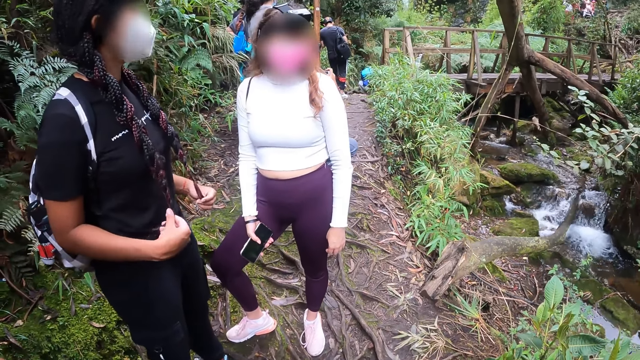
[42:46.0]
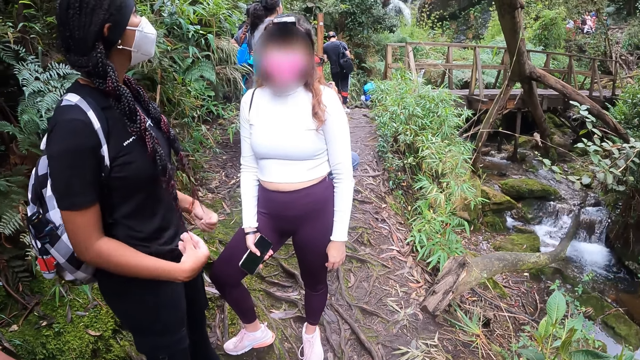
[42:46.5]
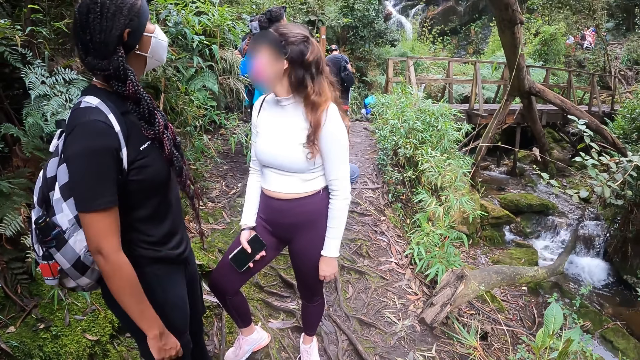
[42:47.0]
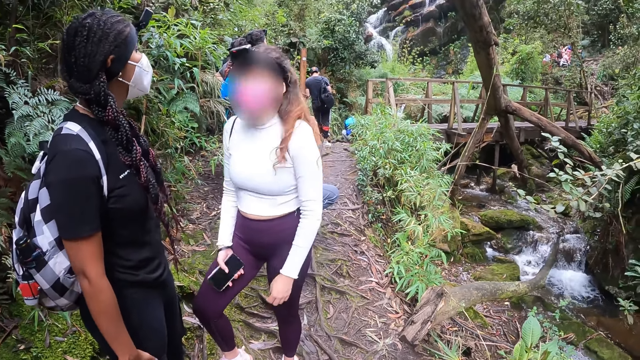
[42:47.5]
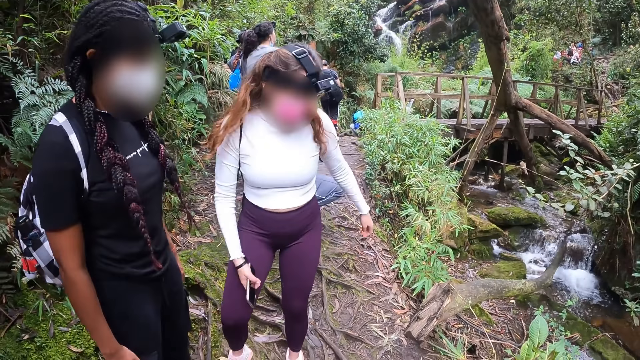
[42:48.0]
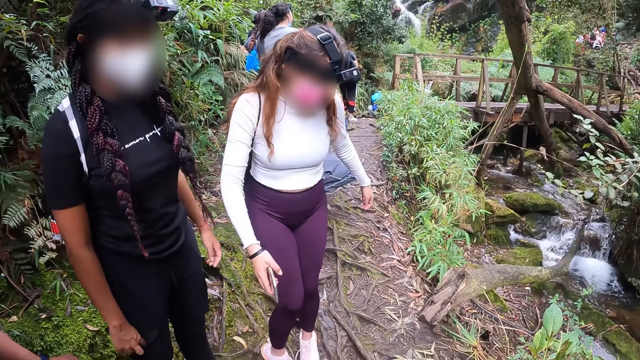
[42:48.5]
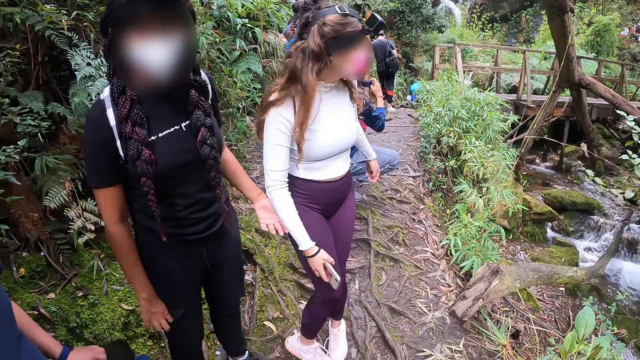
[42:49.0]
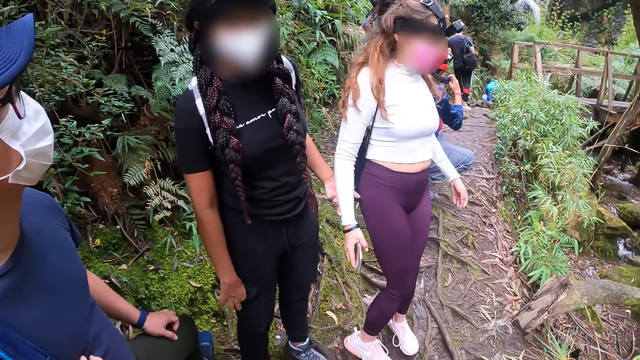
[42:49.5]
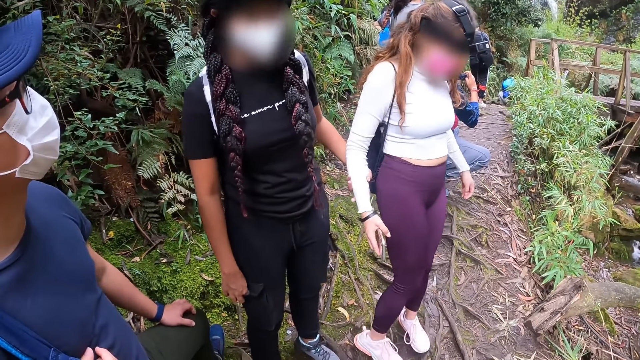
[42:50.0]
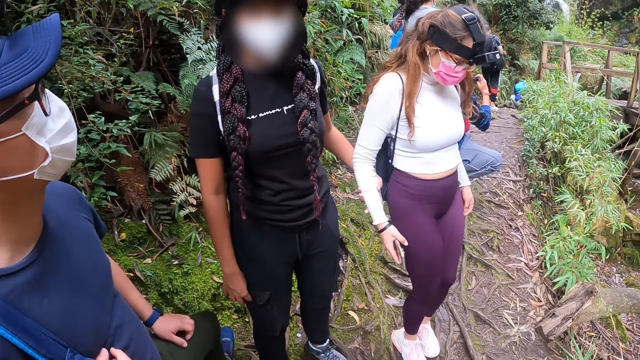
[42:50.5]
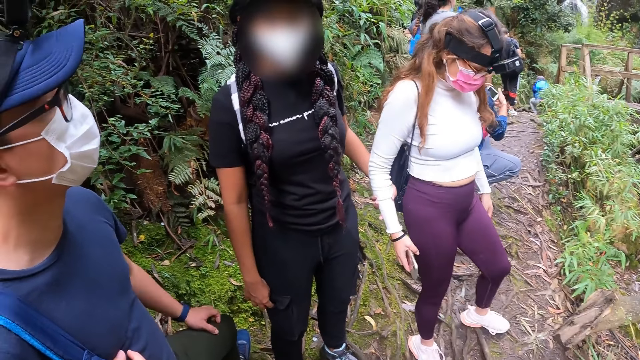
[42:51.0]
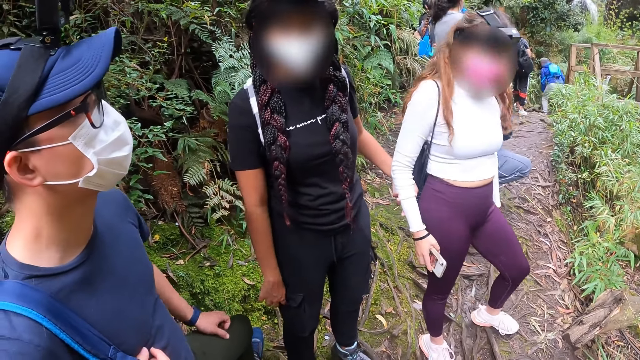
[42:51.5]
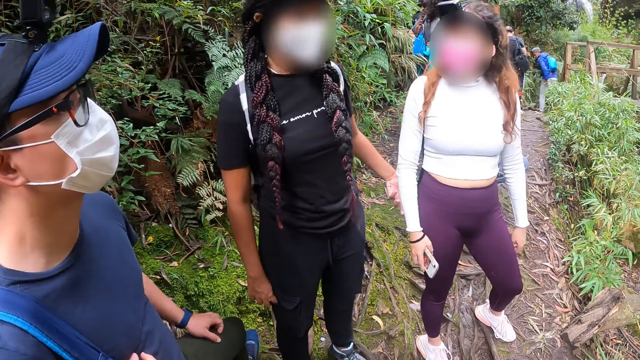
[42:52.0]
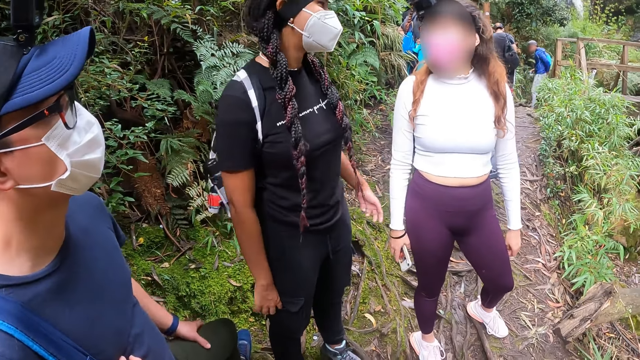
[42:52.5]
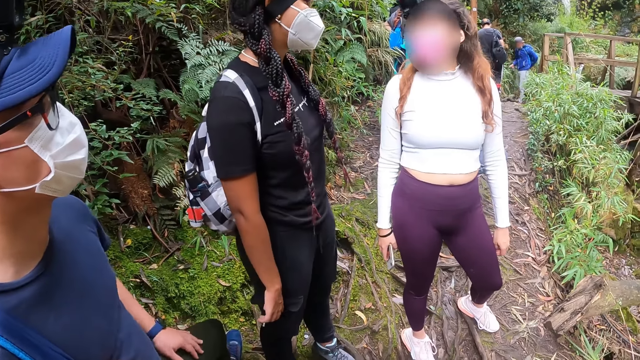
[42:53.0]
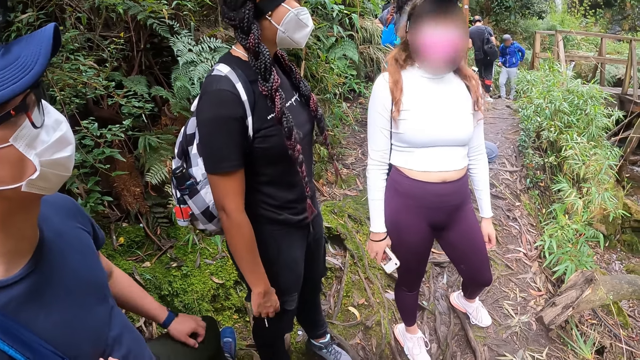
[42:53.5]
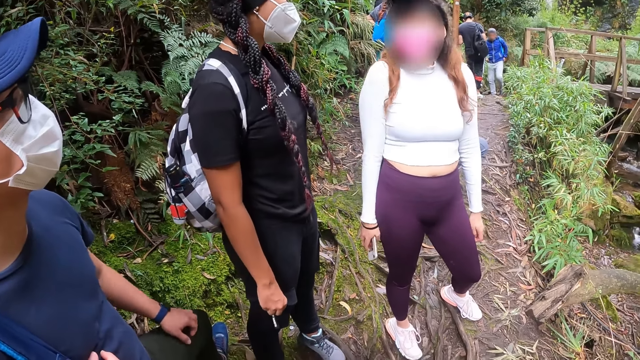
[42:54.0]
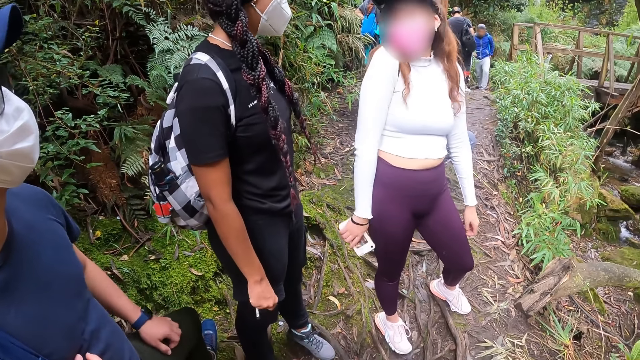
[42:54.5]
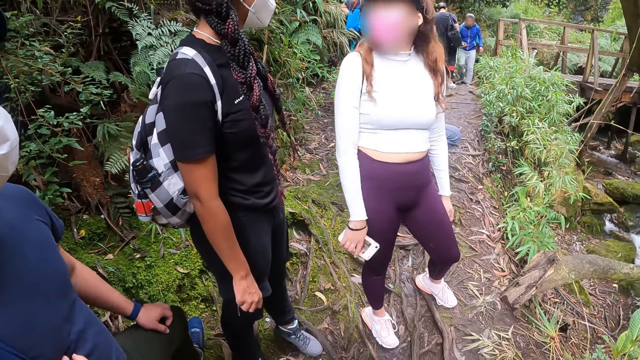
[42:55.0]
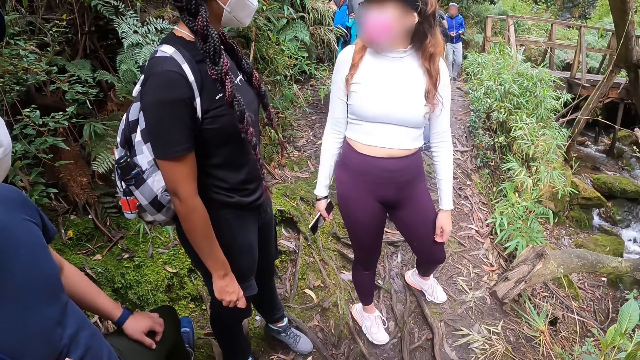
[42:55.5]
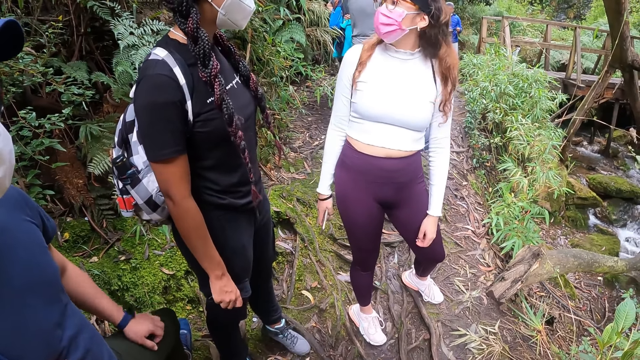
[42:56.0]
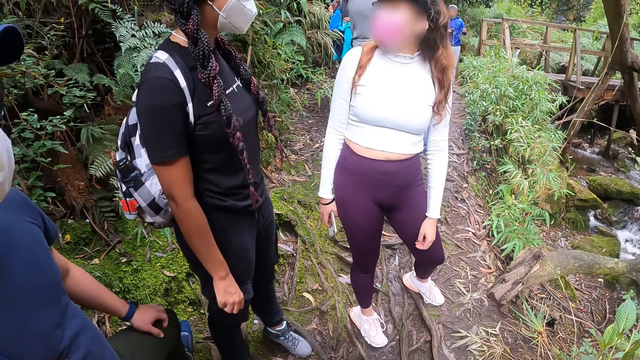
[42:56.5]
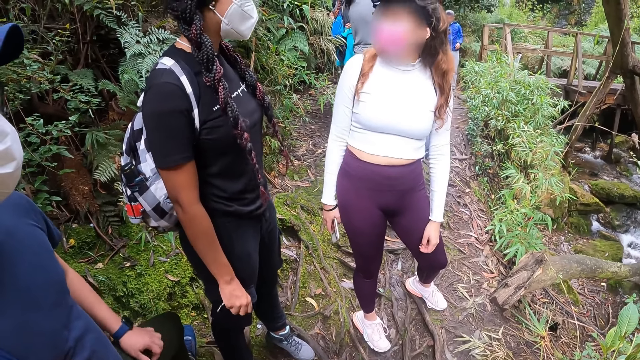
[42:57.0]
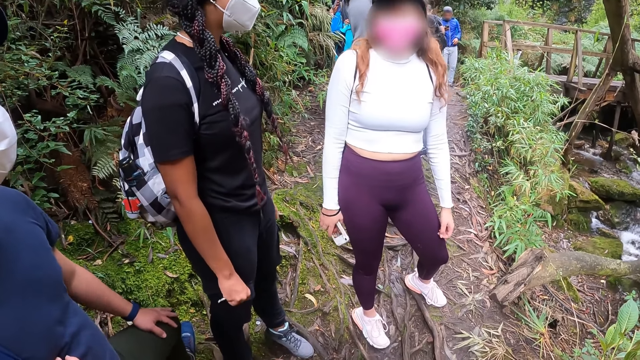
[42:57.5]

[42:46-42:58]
A woman holds another woman with her left hand on the mountain. A man rubs his thigh with his left hand. The man scratches the thigh.

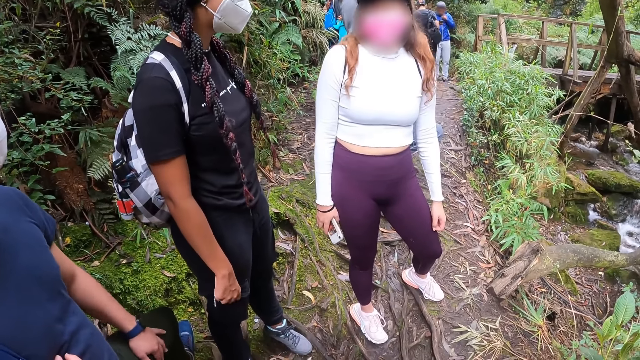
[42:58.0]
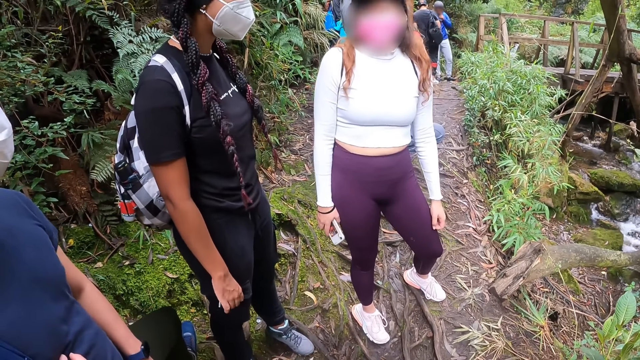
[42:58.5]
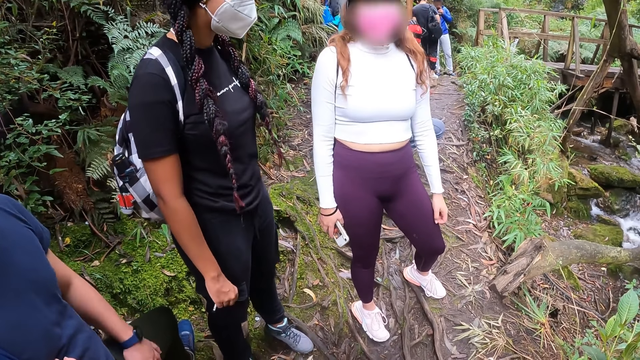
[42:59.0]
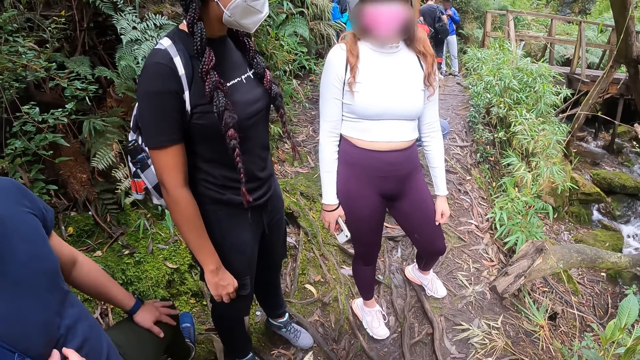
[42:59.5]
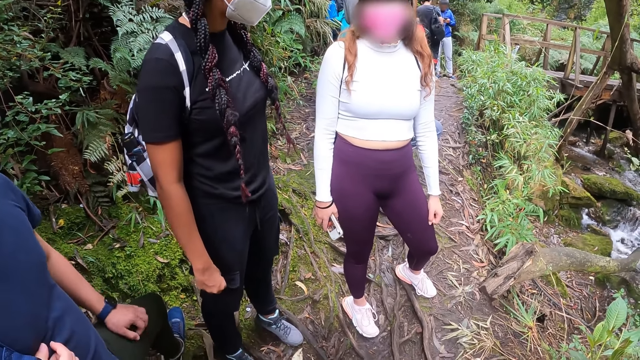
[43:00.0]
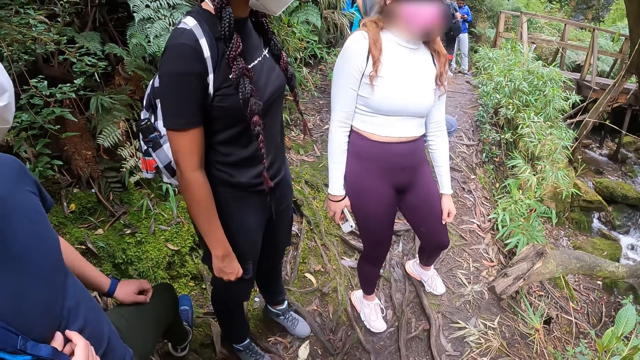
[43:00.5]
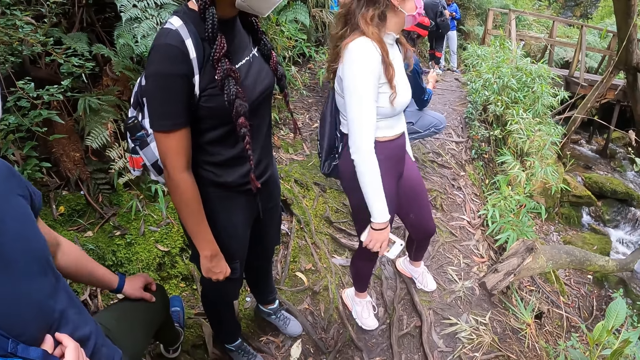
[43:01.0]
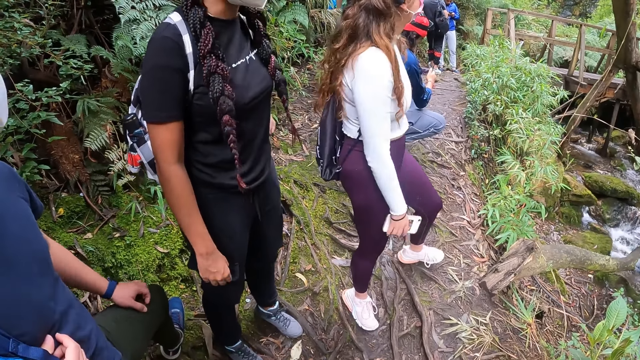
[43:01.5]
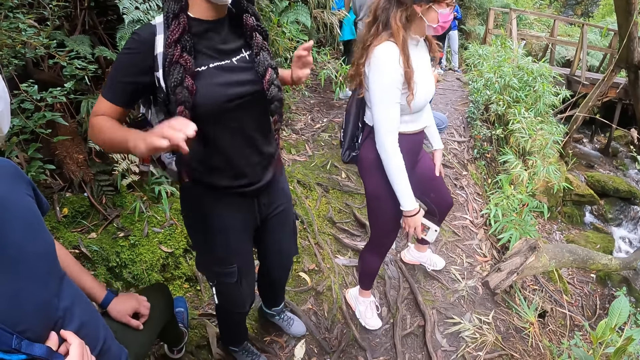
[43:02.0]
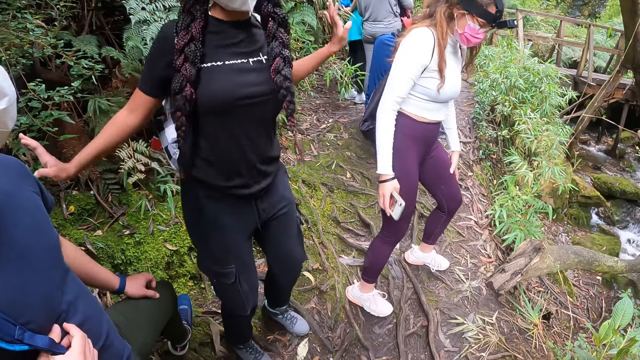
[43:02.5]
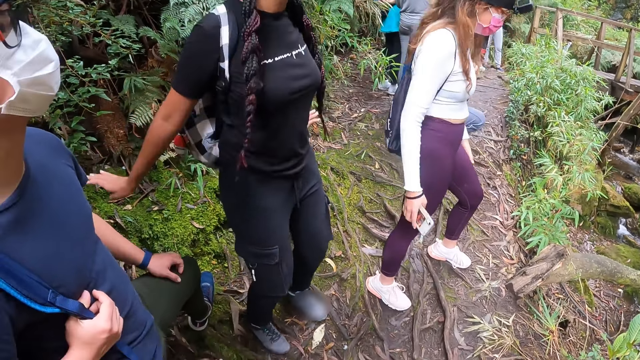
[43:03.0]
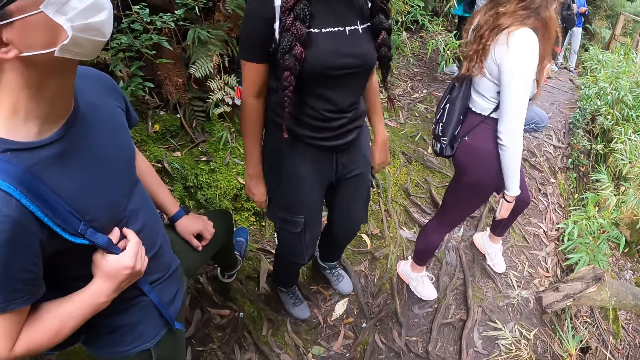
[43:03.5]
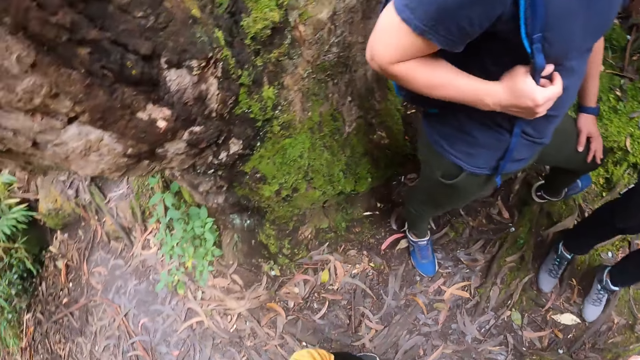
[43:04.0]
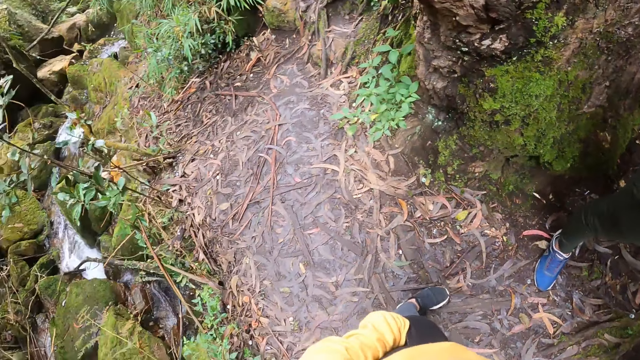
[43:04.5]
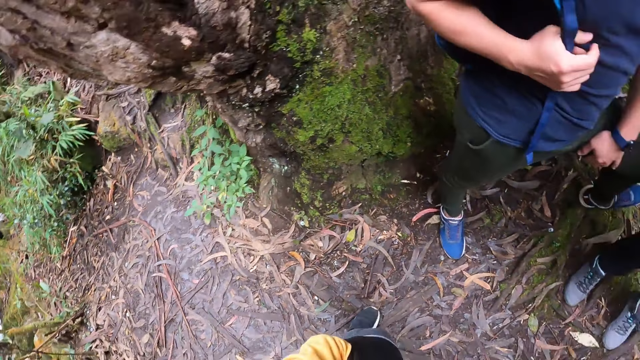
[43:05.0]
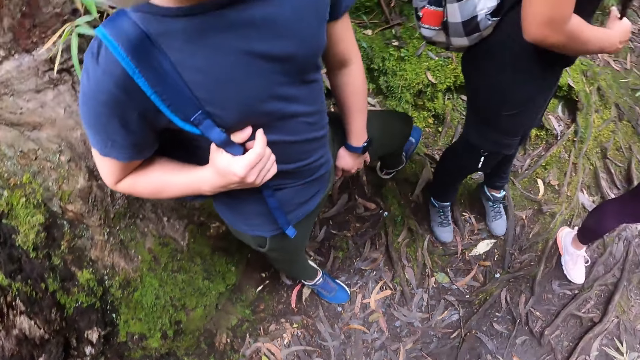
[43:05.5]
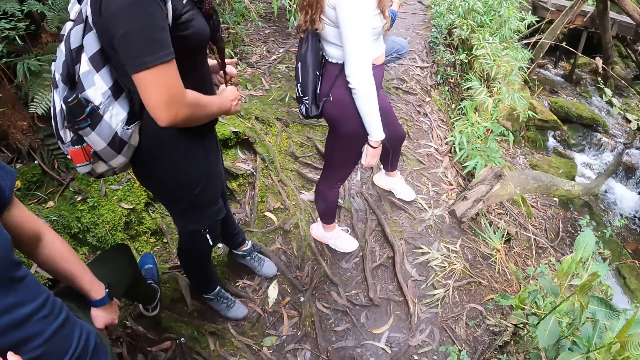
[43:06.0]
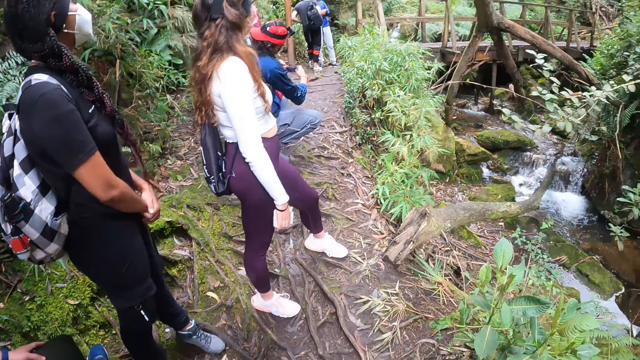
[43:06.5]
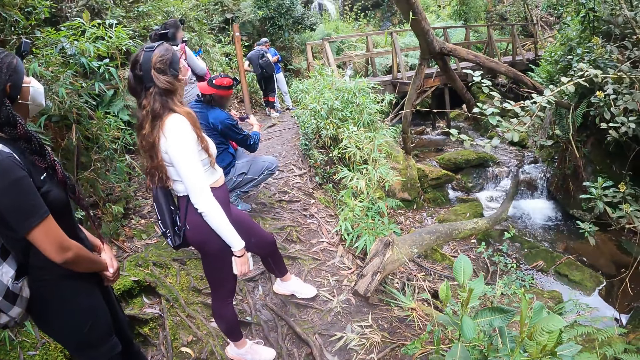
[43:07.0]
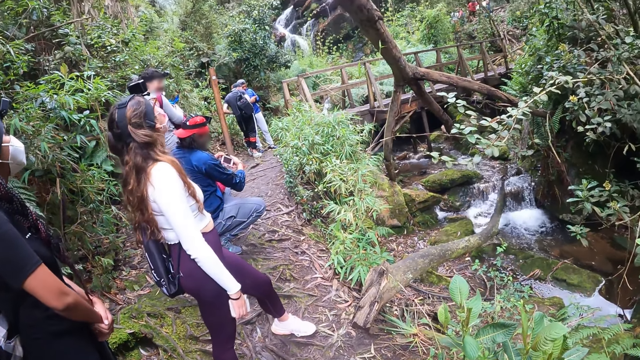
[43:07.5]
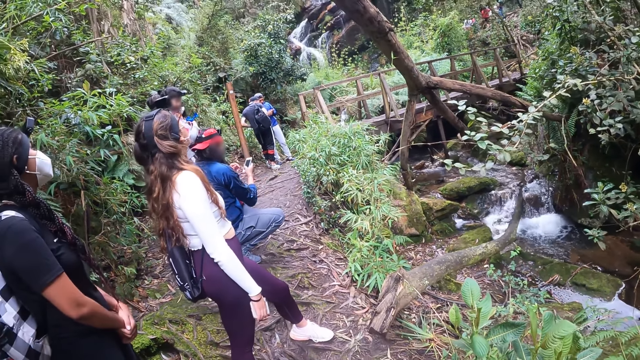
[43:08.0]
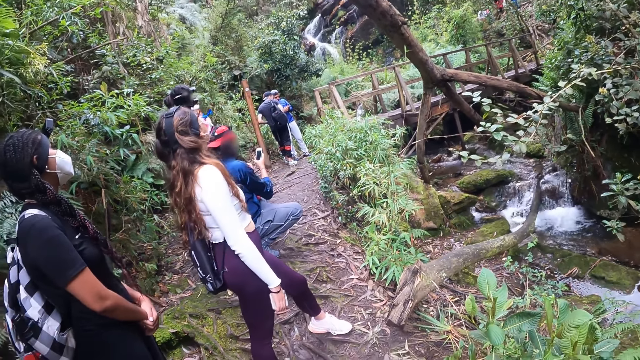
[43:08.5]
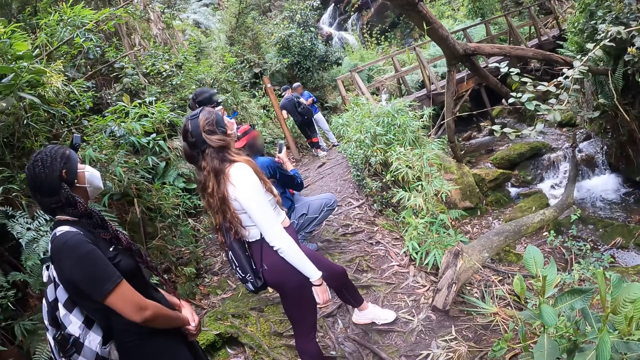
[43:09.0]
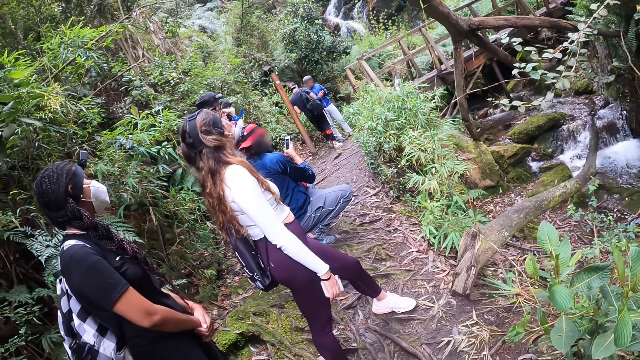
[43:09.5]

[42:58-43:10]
The woman dances on the mountain. The camera wearer turns around. They look around.
